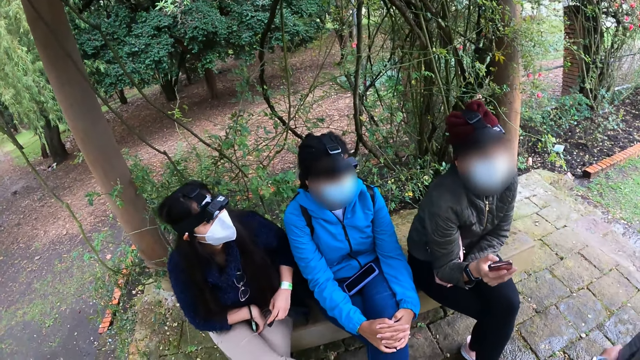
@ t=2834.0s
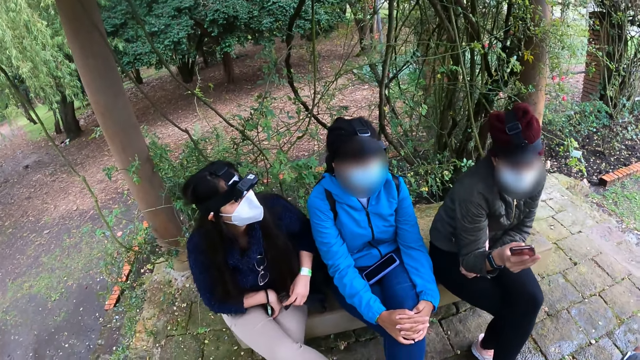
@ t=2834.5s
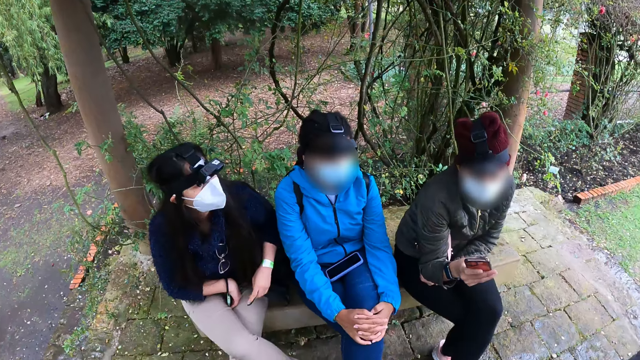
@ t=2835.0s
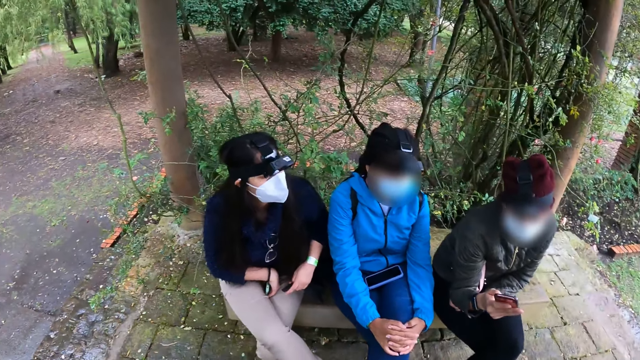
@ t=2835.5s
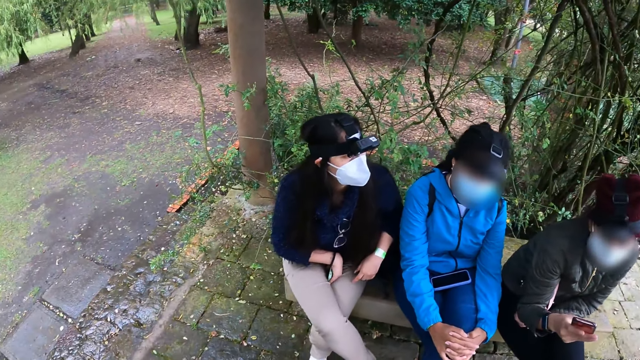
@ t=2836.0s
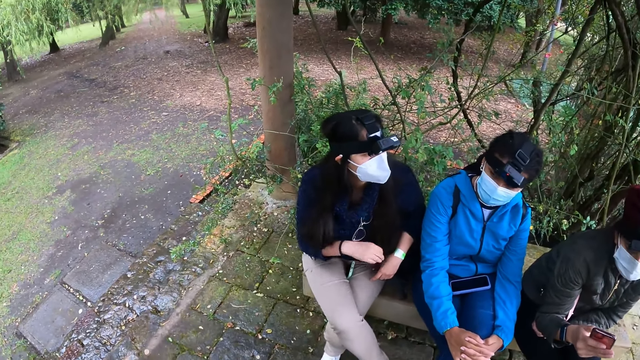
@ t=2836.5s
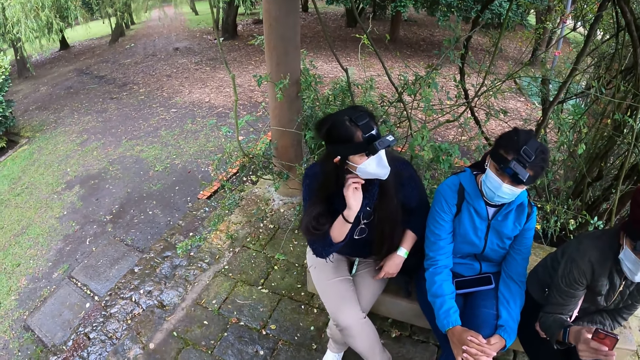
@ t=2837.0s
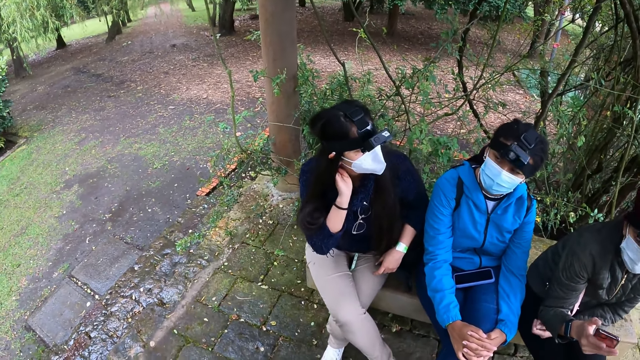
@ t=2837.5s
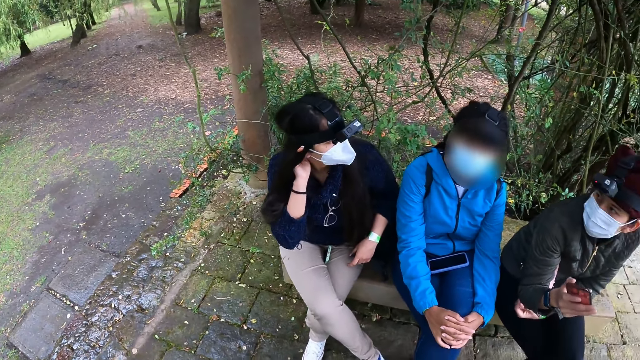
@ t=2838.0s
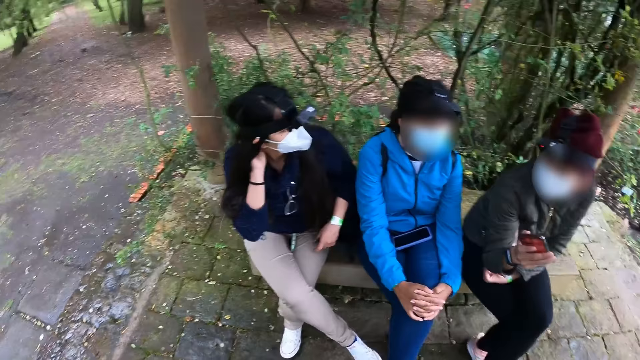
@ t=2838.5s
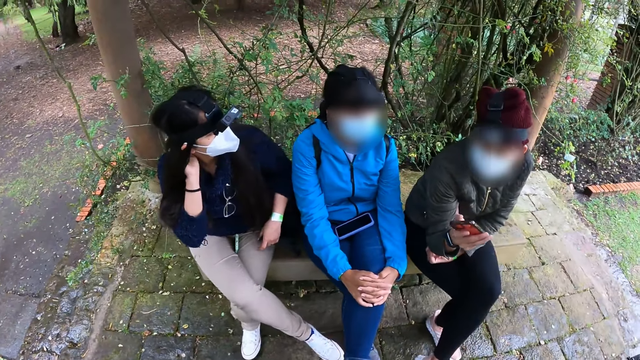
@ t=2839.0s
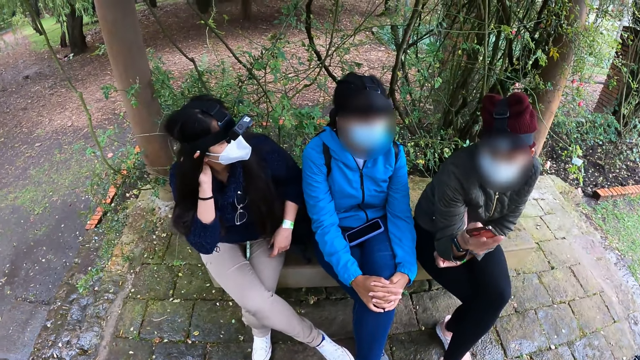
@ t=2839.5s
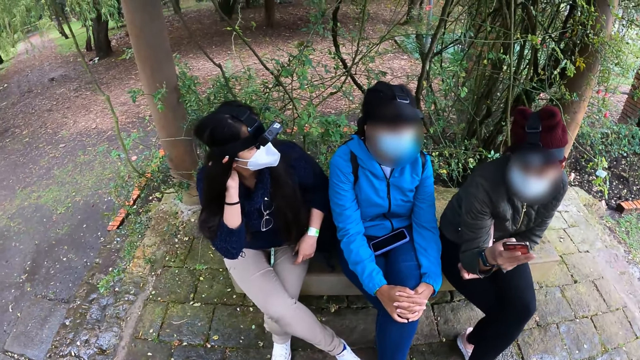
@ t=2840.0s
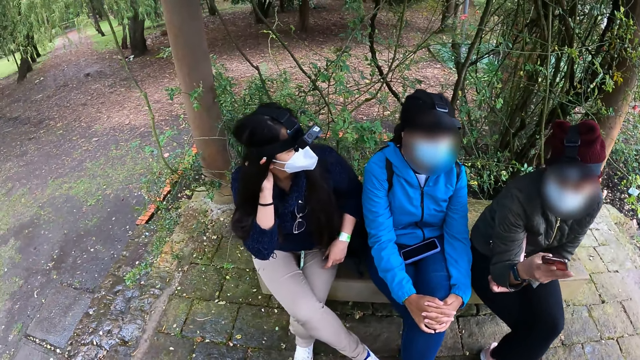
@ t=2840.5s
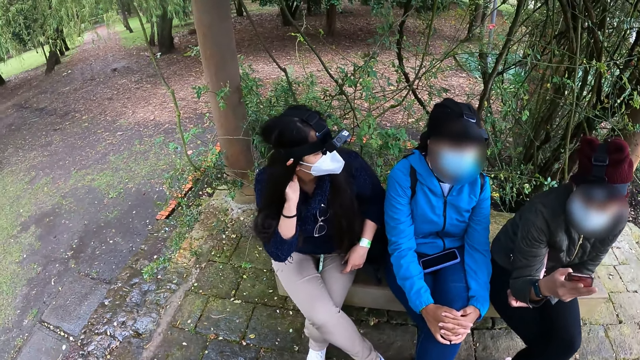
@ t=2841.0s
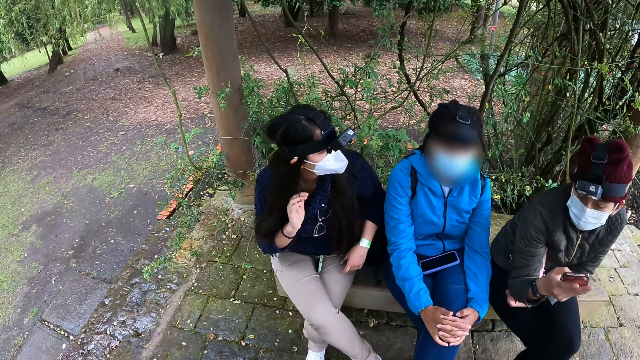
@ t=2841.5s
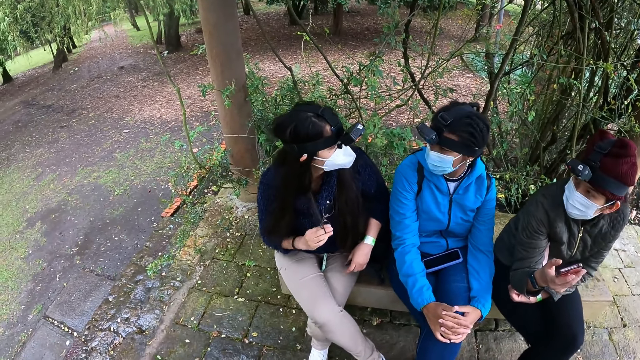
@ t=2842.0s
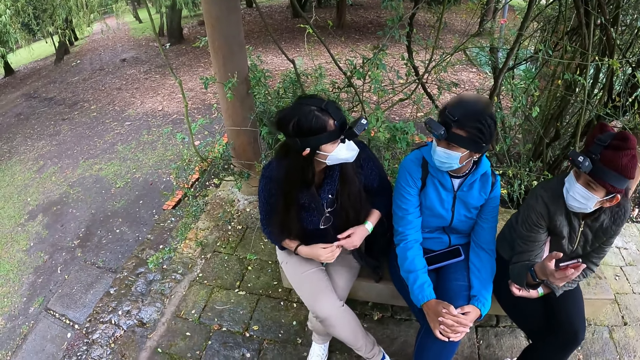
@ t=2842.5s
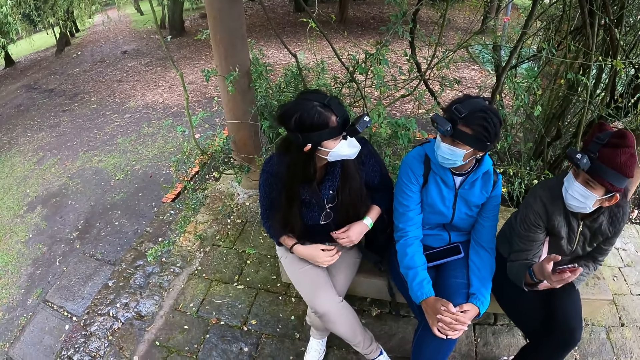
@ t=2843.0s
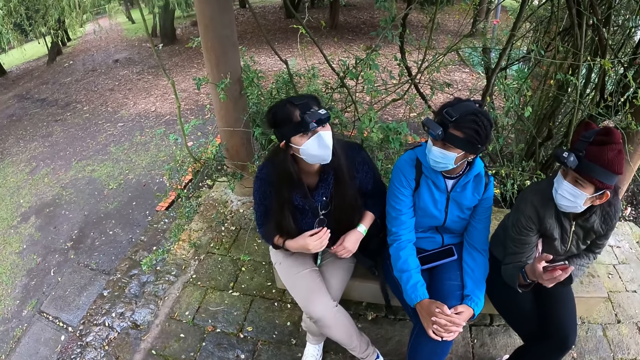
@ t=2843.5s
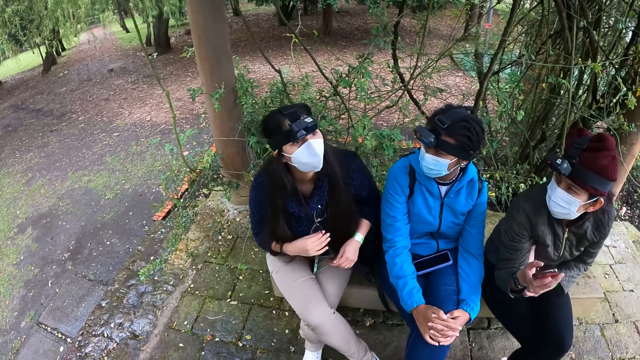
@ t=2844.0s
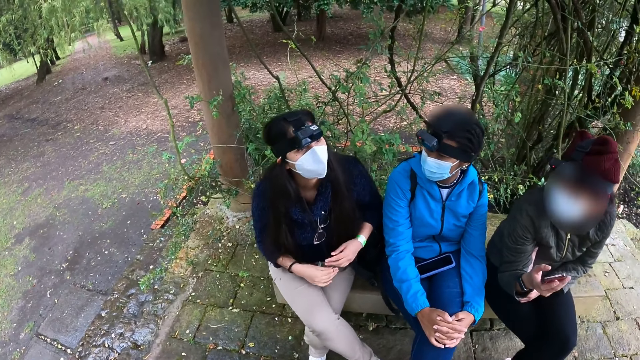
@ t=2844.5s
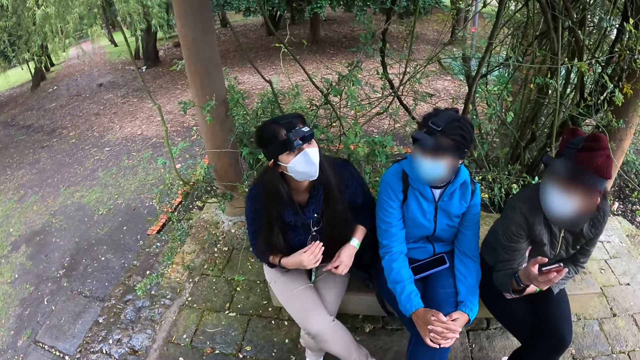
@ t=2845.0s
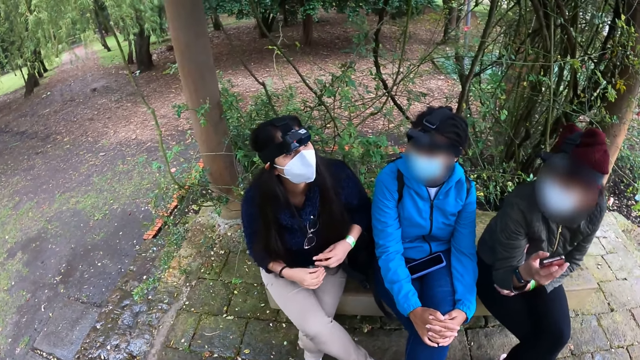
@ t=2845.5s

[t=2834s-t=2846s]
A woman interacts with another woman, a third woman, and a fourth woman.

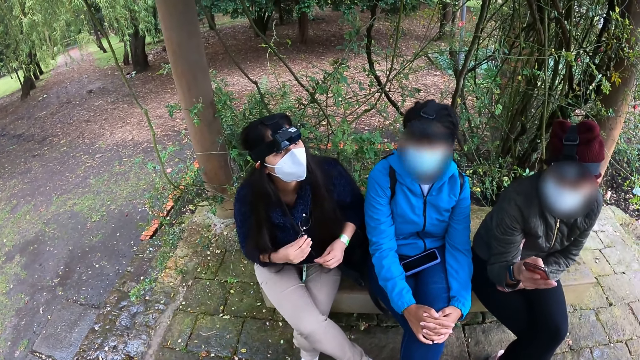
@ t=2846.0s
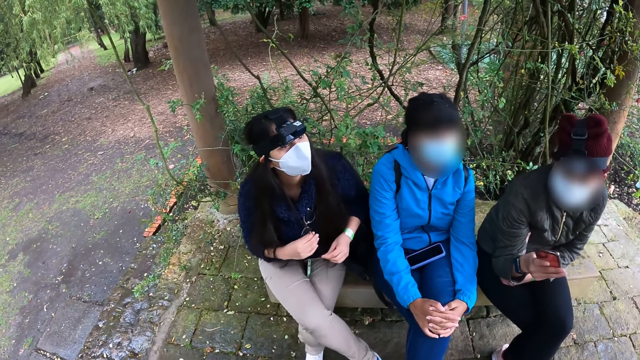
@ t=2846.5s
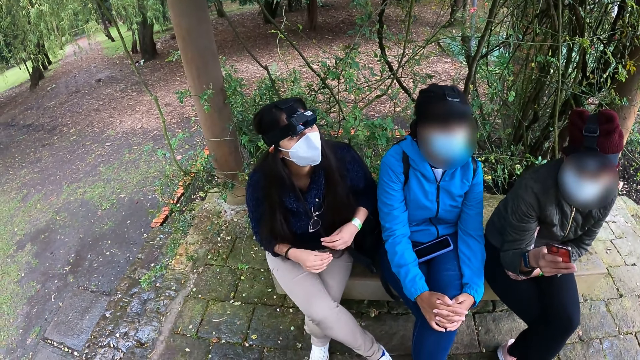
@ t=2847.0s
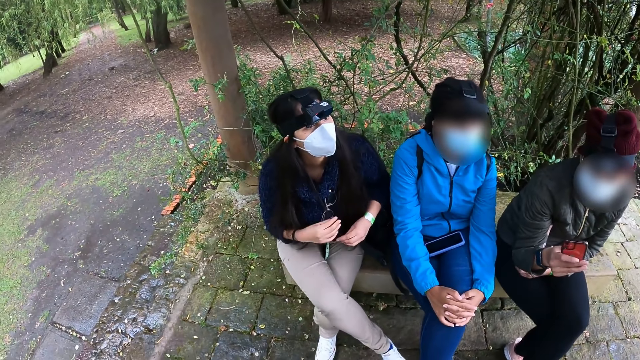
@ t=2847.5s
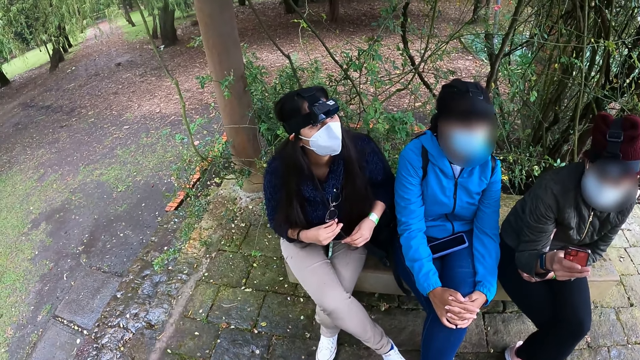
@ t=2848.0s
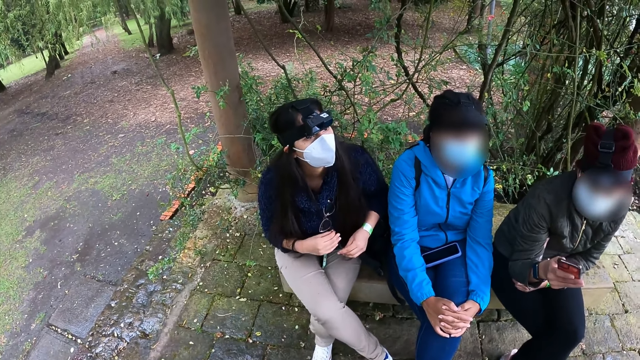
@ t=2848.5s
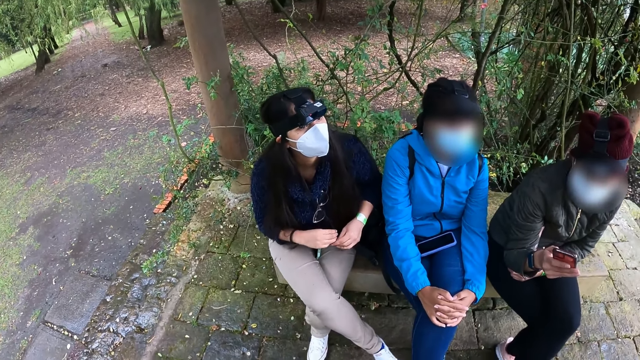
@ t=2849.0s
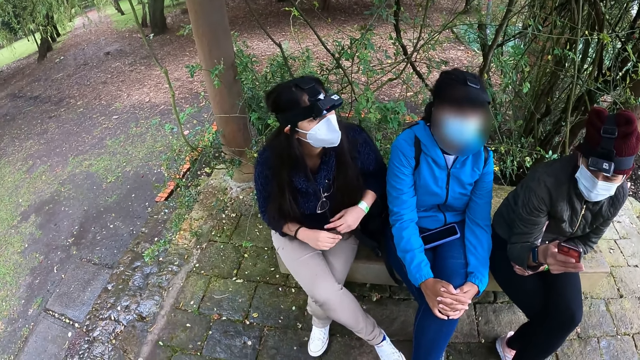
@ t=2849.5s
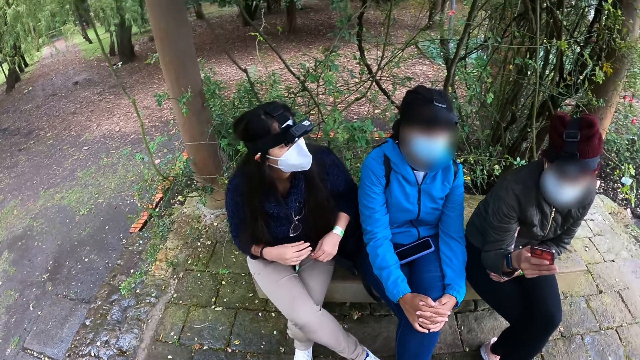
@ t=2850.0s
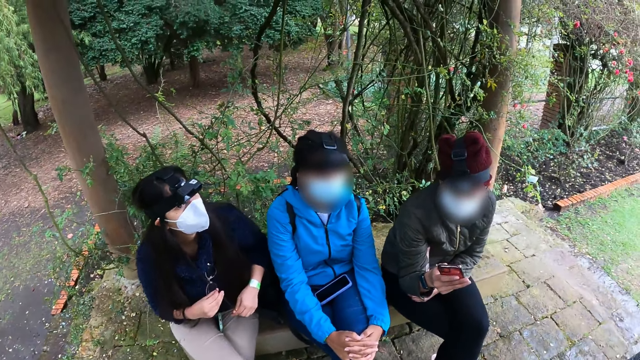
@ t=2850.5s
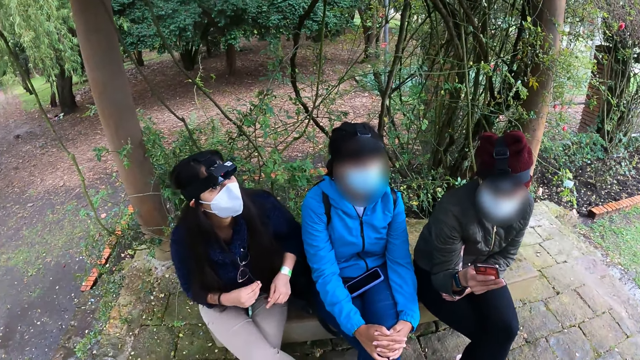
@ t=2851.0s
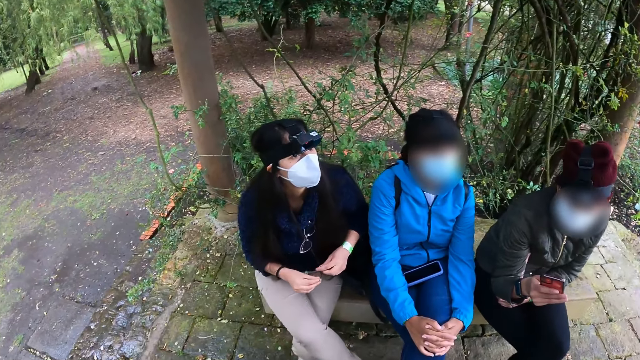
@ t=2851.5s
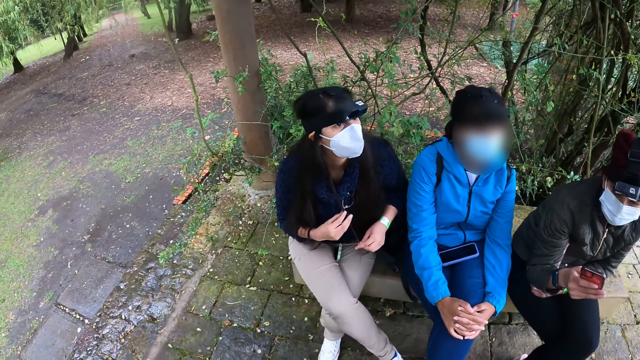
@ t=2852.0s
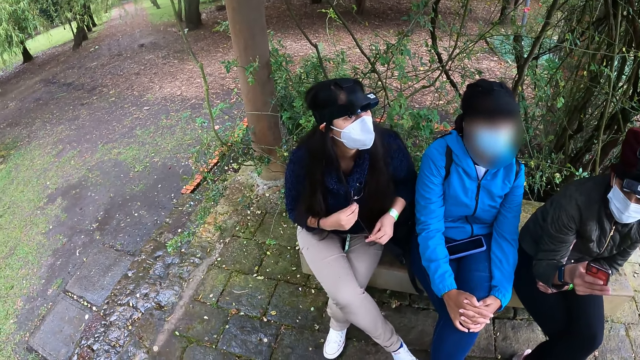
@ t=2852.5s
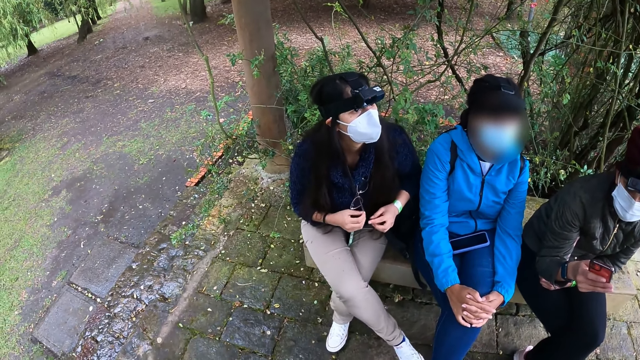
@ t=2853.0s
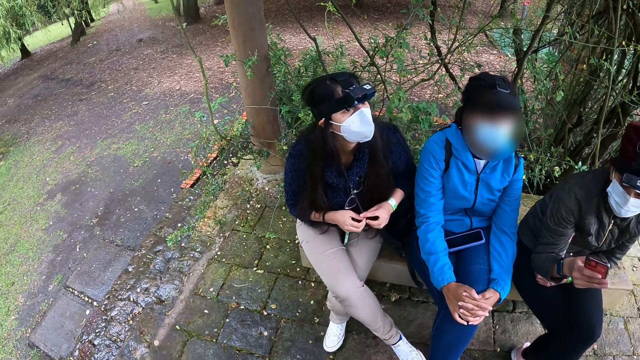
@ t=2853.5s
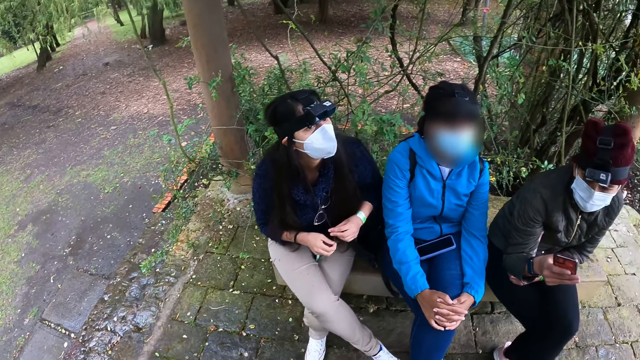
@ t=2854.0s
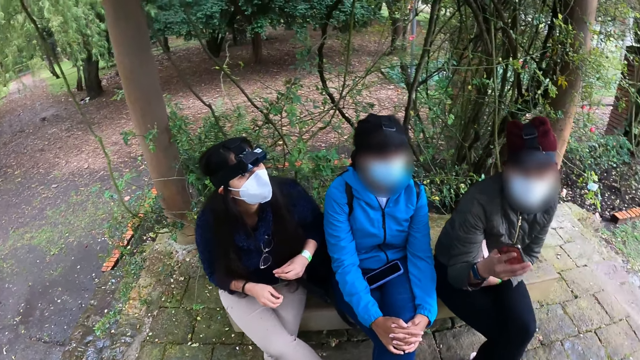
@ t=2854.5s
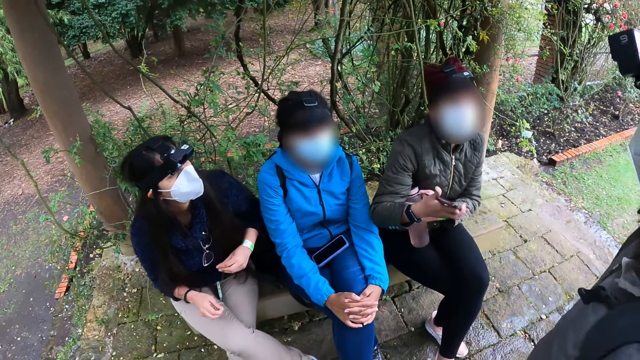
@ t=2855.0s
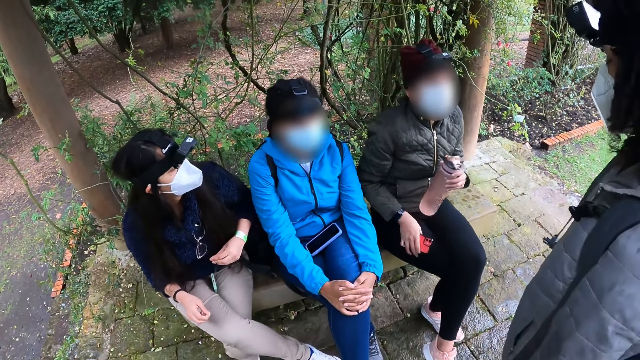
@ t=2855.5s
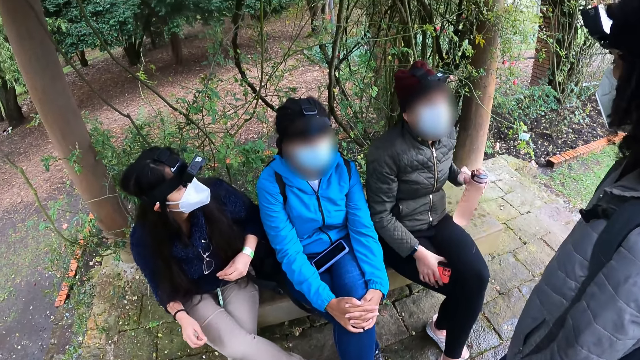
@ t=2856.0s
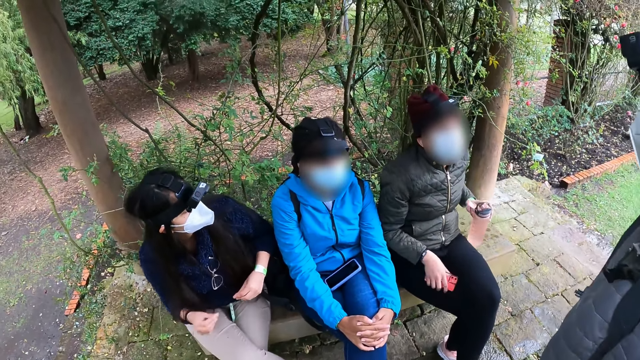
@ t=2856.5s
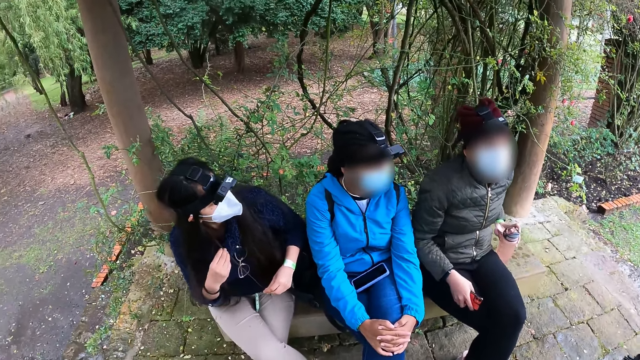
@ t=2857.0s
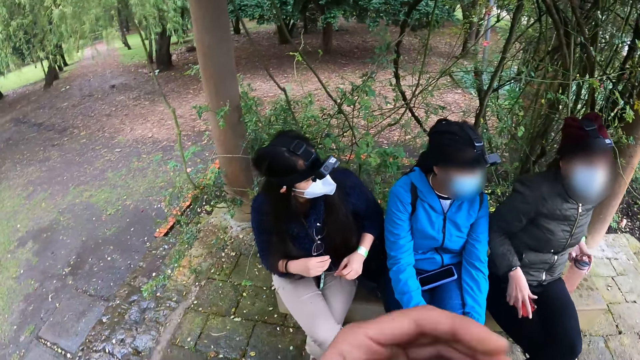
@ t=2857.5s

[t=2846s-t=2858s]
A woman moves the pink bottle from her legs to the park bench with her left hand.
